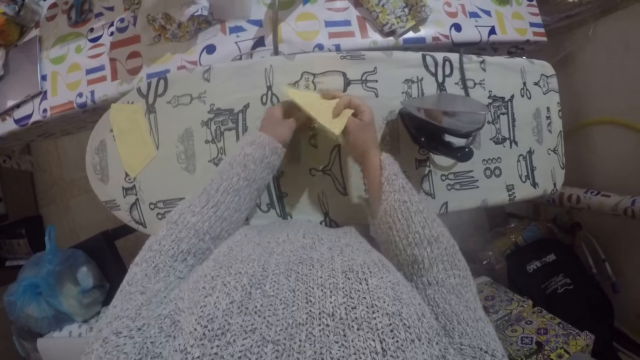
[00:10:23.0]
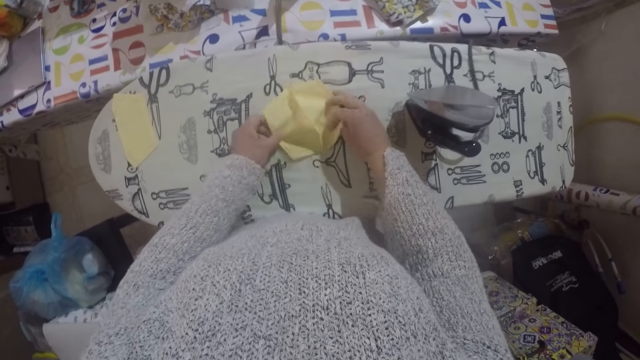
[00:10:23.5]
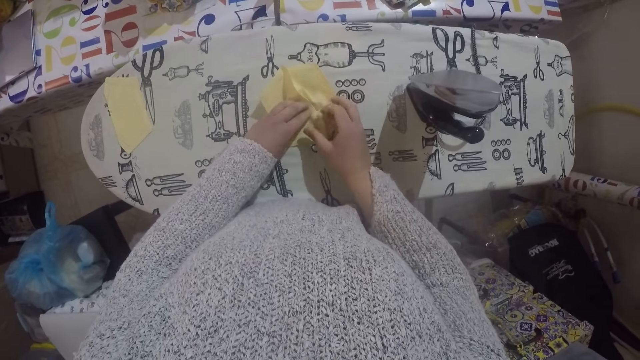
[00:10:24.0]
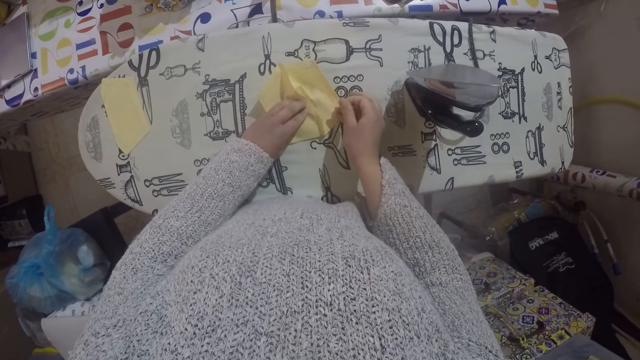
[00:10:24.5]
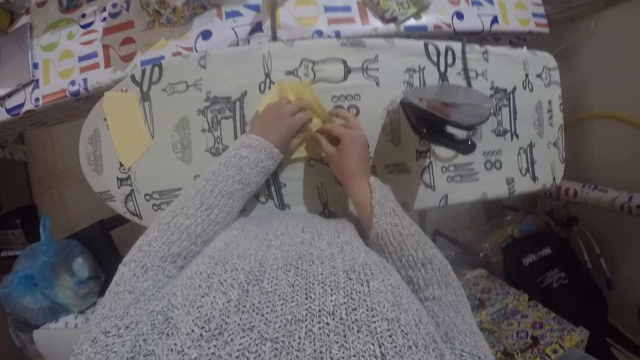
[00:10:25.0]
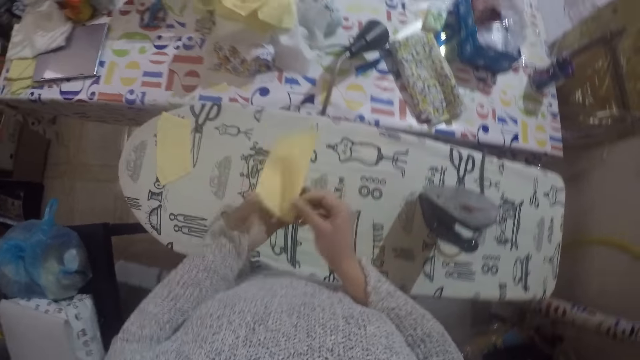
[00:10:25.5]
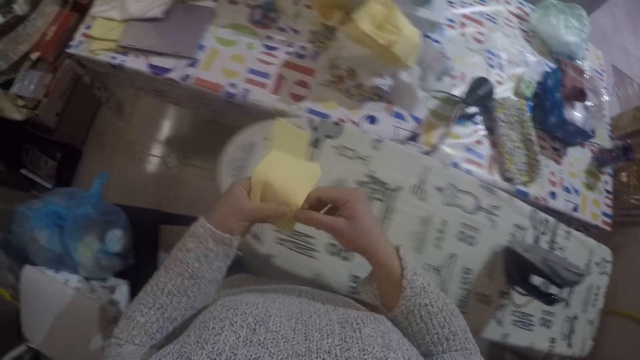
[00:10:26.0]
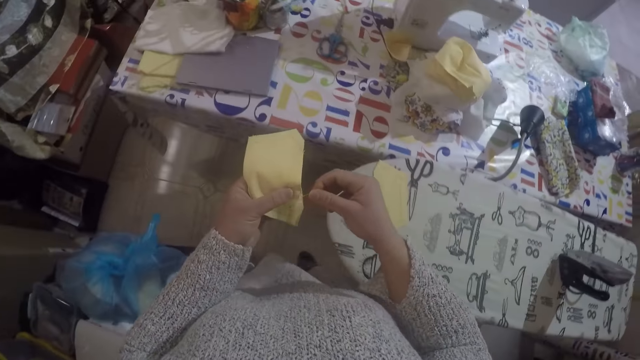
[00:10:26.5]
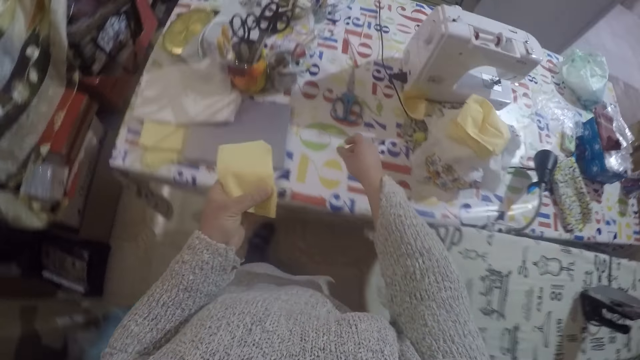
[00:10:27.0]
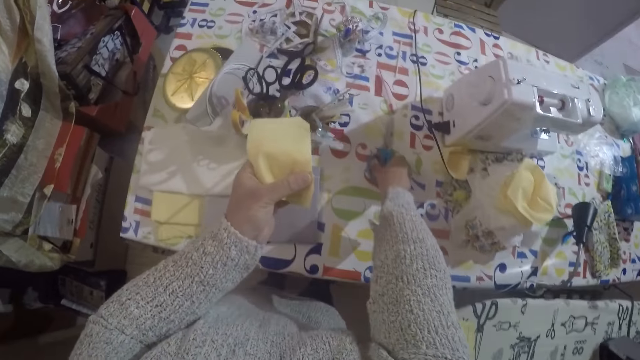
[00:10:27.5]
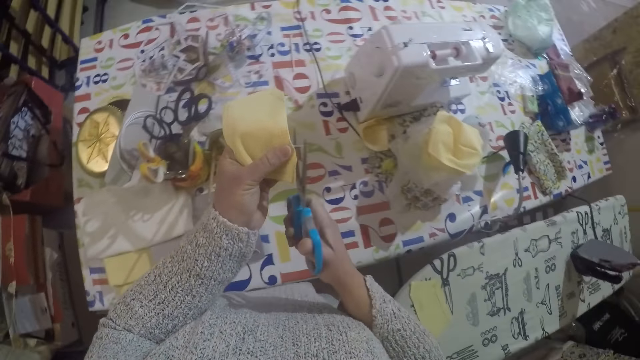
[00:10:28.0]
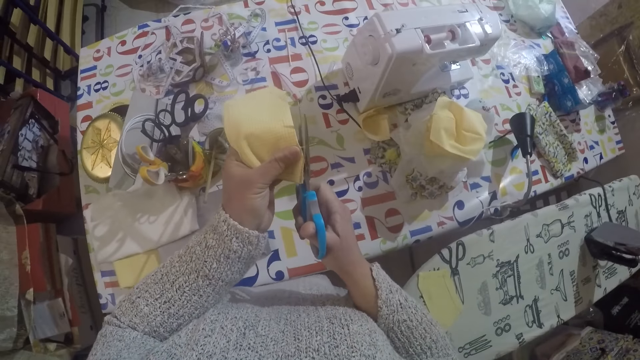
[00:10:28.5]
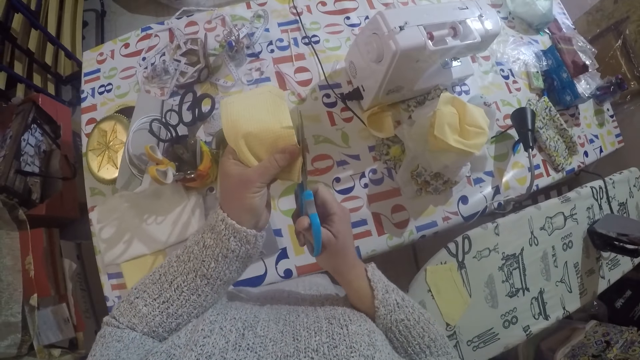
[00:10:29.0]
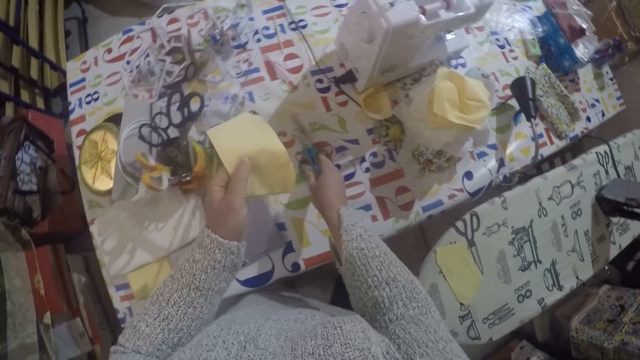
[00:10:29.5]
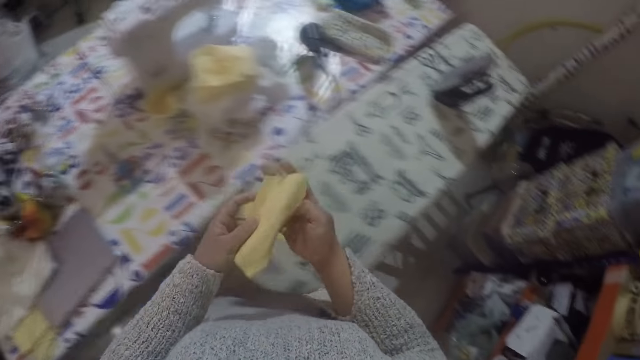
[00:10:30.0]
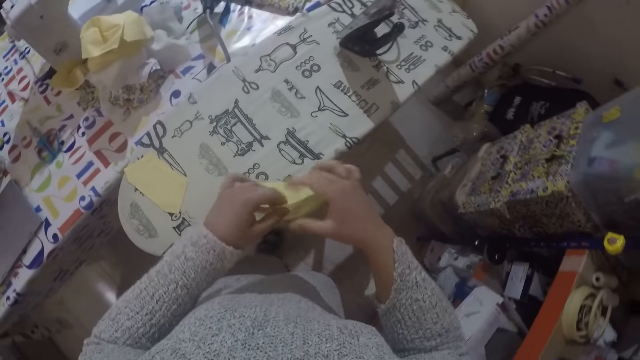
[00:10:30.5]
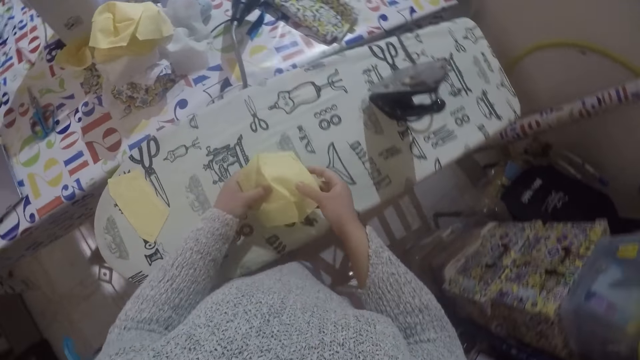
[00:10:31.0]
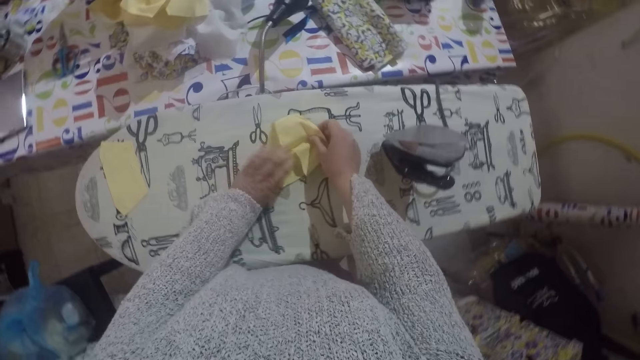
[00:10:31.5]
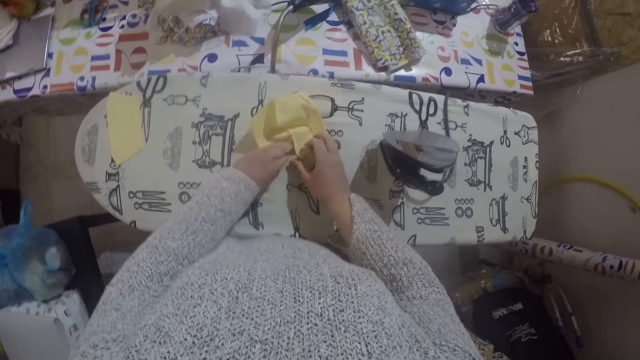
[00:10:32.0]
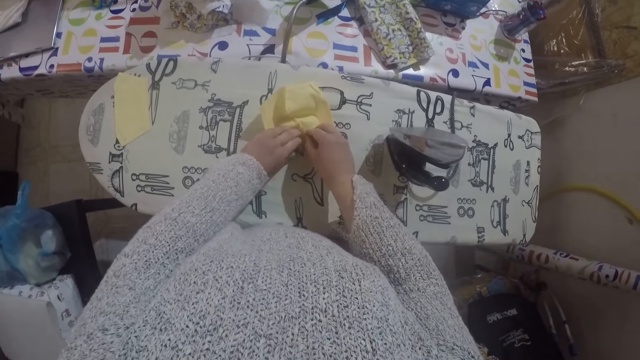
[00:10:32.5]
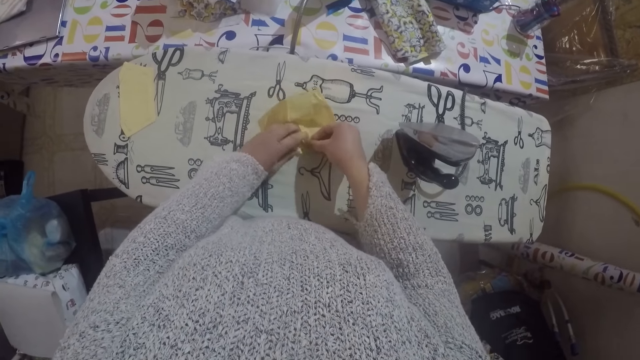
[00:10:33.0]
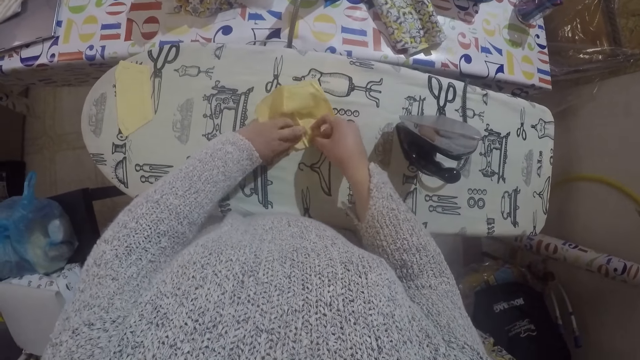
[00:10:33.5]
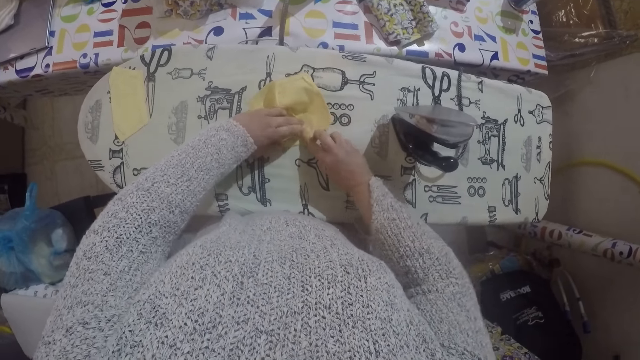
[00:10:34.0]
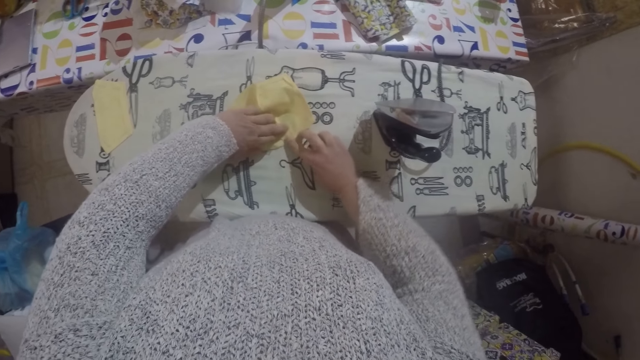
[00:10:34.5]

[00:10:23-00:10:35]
The camera wearer places the material on the ironing board. She picks up the material, unfolds the material, places the material on the ironing board. She straightens the material. She picks up the material. She walks towards the table. She picks up a pair of scissors from the table. She cuts off pieces of fabric from the cloth with the scissors. She cuts the thread with the scissors. She places the scissors on the table. She walks towards the iron board. She unfolds the material and places the material on the ironing board. She straightens the piece of cloth with her hands on the ironing table.

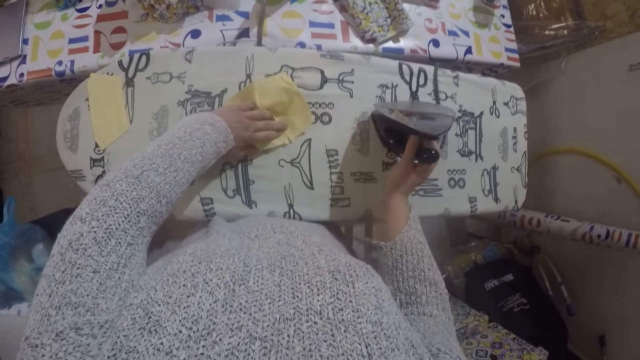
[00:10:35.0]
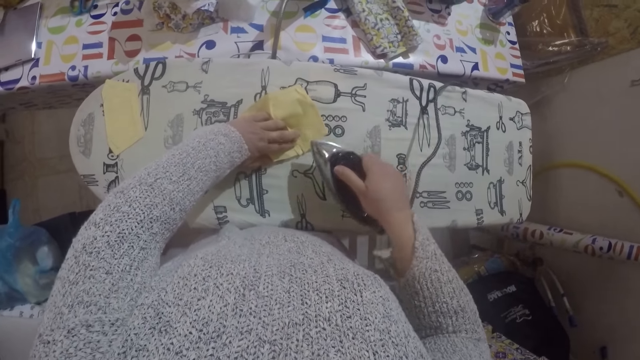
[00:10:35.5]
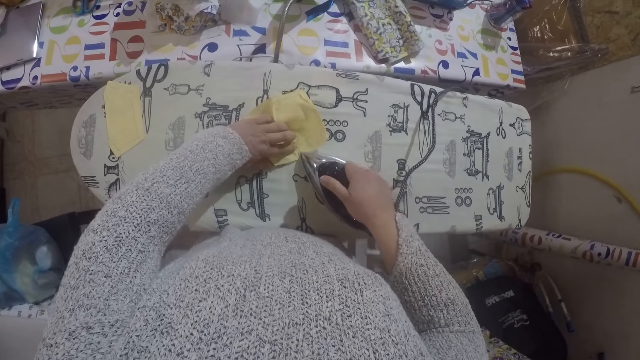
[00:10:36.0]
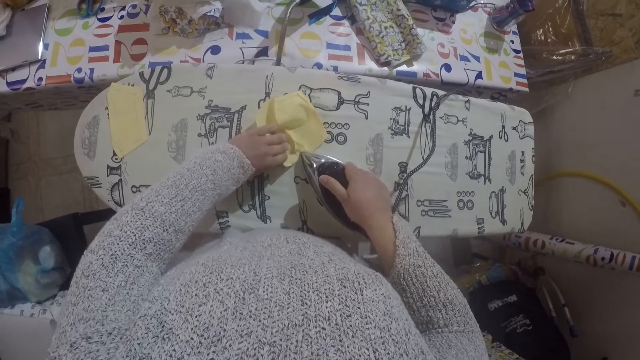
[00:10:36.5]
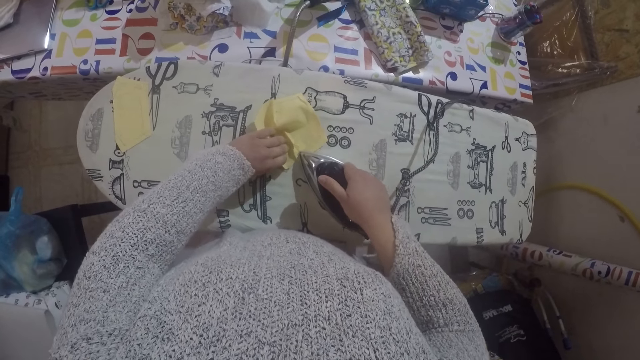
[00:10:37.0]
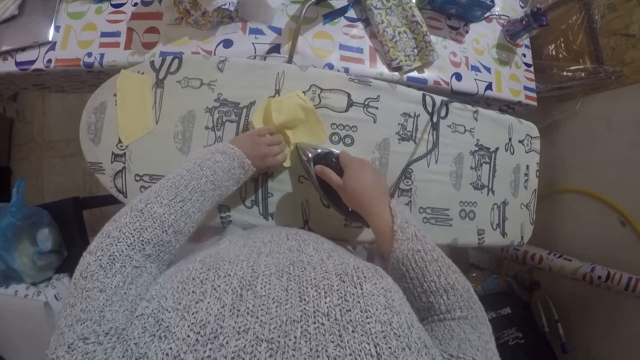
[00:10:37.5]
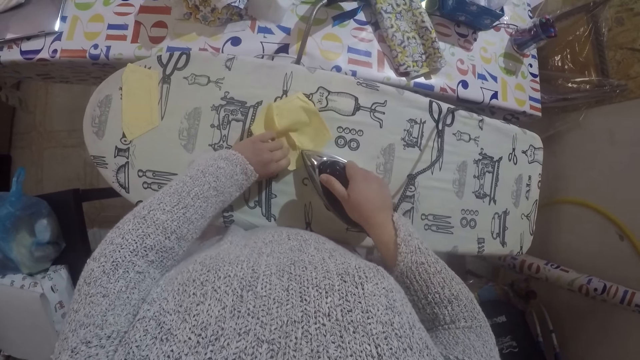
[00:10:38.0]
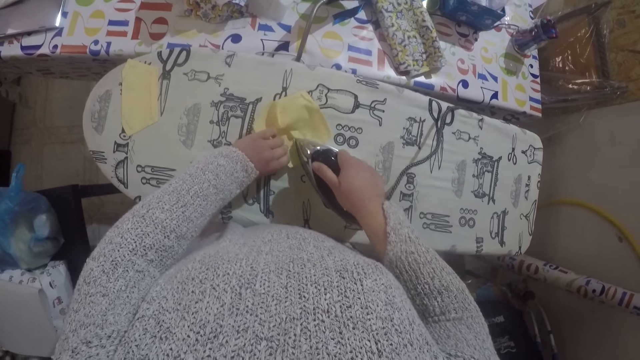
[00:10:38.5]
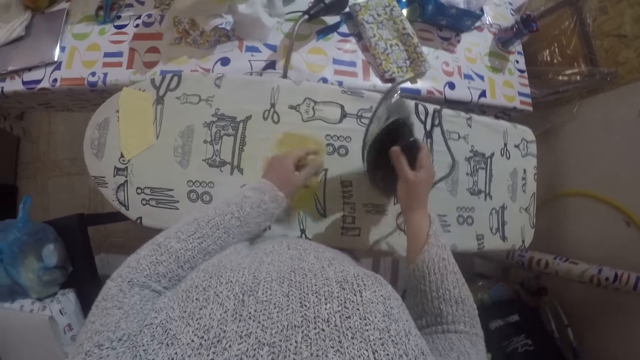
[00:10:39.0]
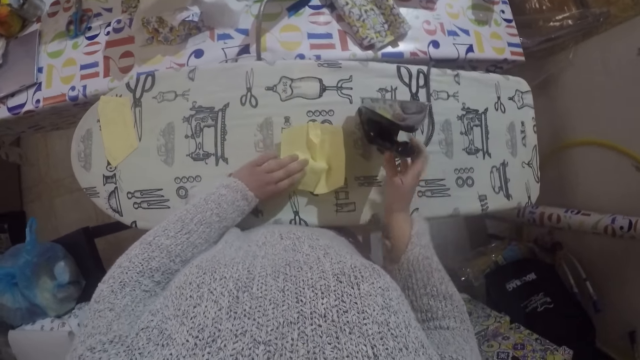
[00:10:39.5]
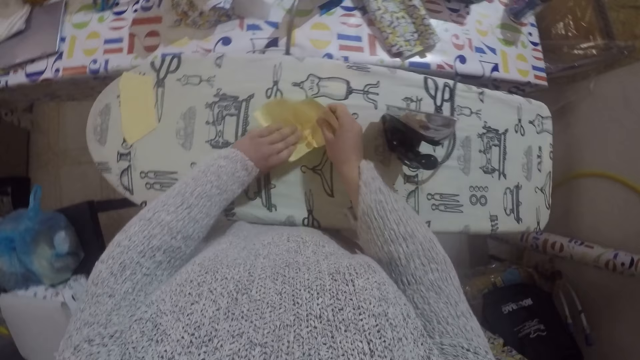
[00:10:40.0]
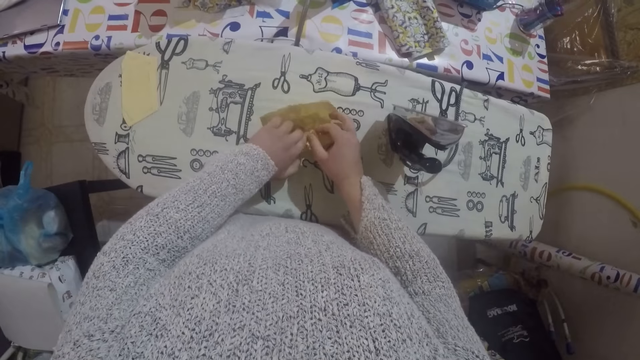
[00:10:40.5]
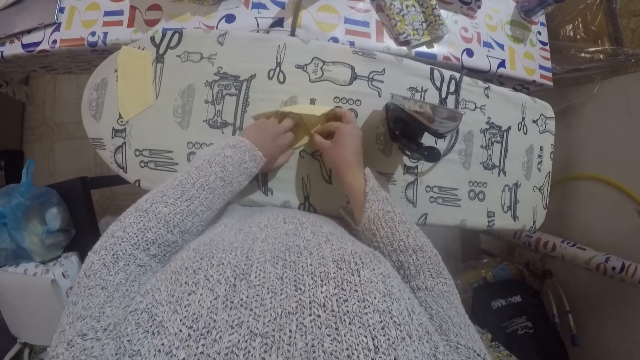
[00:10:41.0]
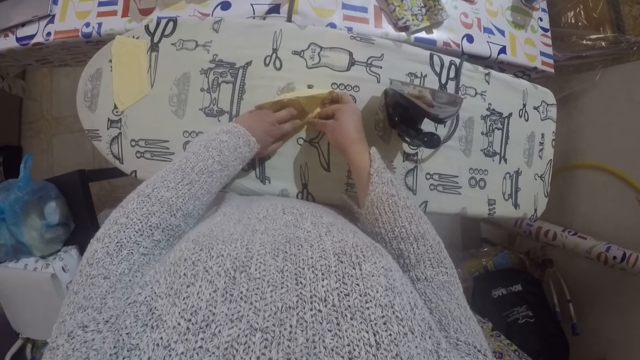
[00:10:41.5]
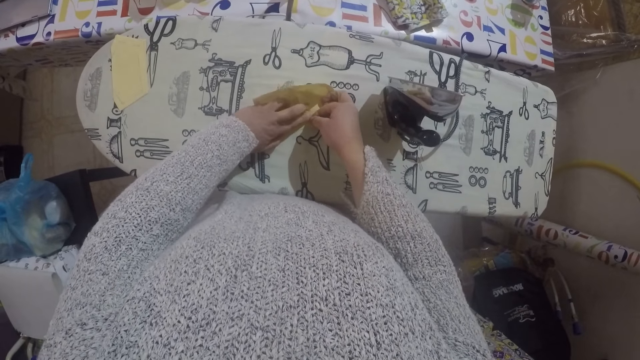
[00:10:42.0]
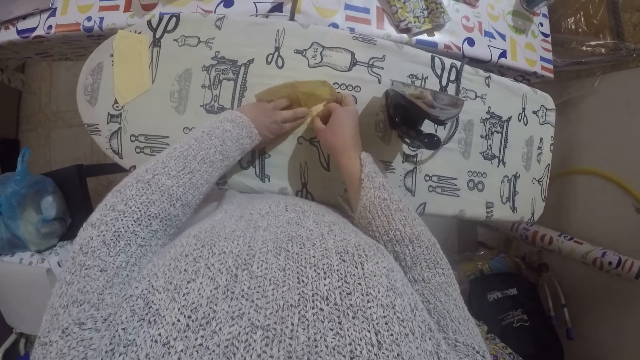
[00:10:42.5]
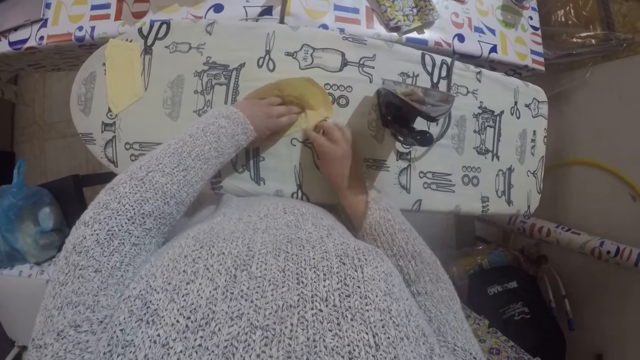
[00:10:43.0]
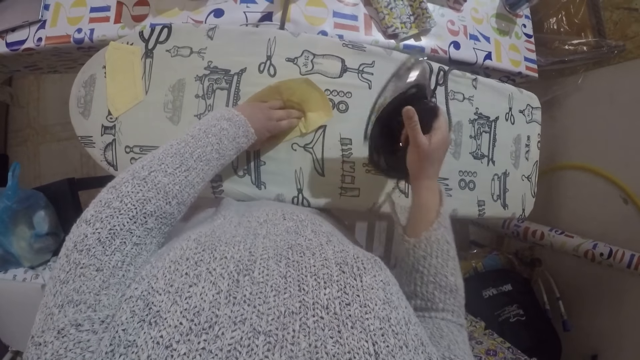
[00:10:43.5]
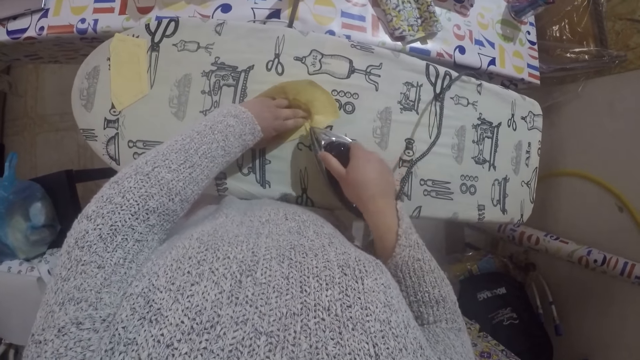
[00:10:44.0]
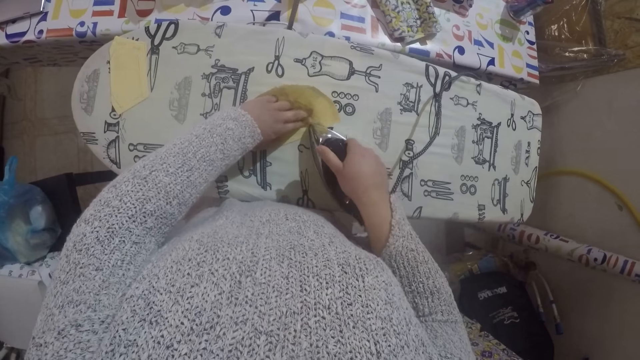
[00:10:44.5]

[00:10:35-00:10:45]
The camera wearer picks up the iron box. She irons the cloth on the ironing table with the ironing box. She places the iron box on the ironing board. She adjusts the position of the material. She straightens a piece of cloth with her hands on the ironing table. She picks up the iron box. She irons the cloth on the ironing table with the ironing box.
